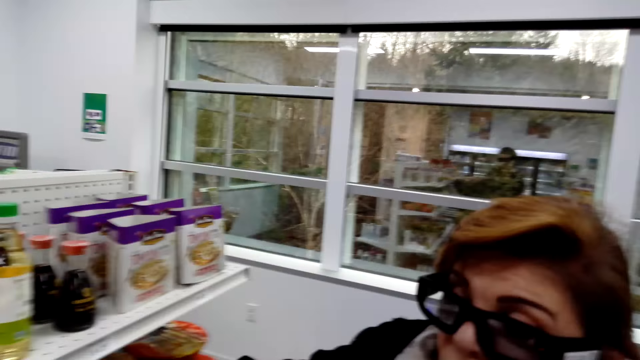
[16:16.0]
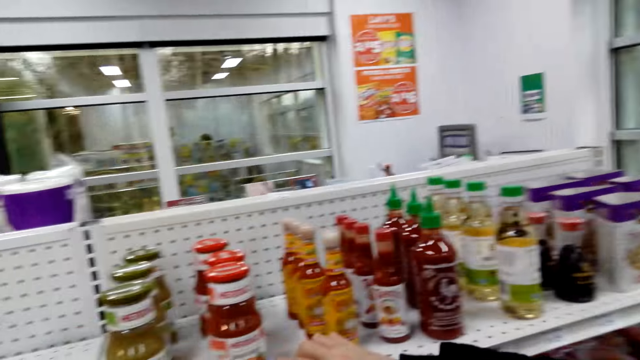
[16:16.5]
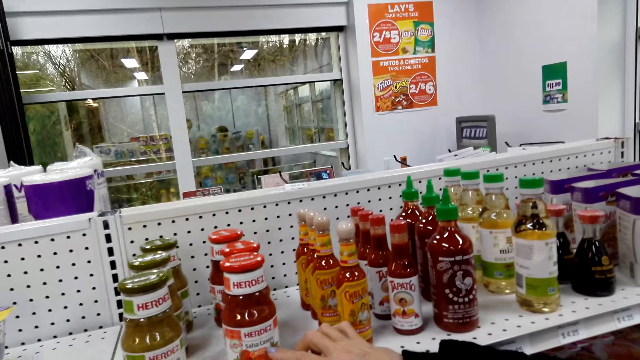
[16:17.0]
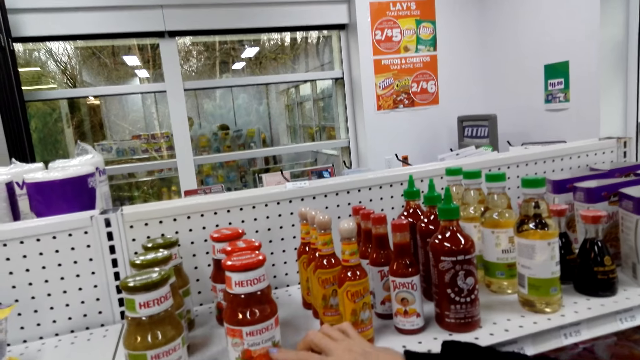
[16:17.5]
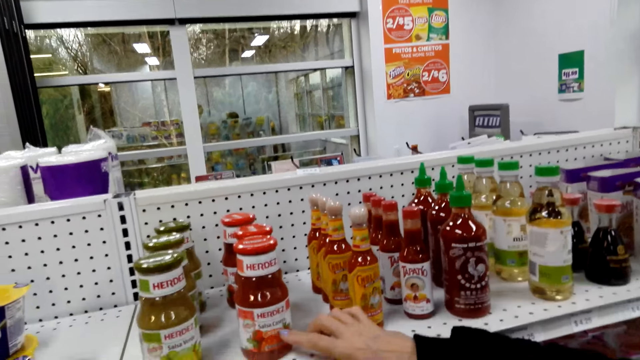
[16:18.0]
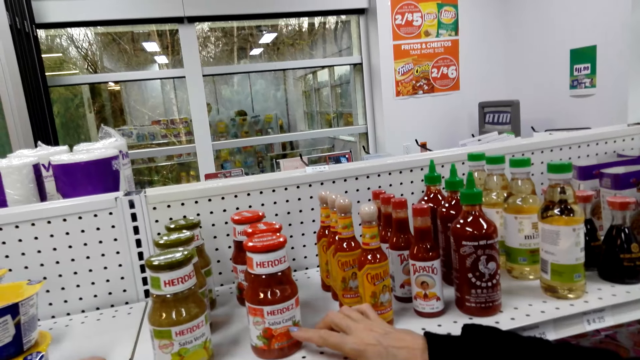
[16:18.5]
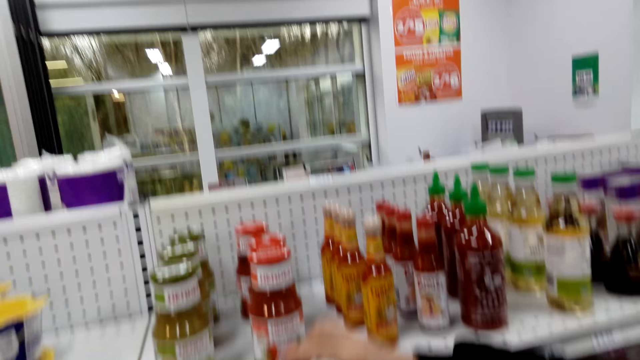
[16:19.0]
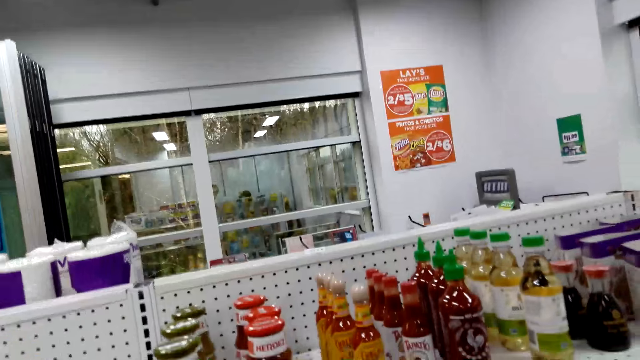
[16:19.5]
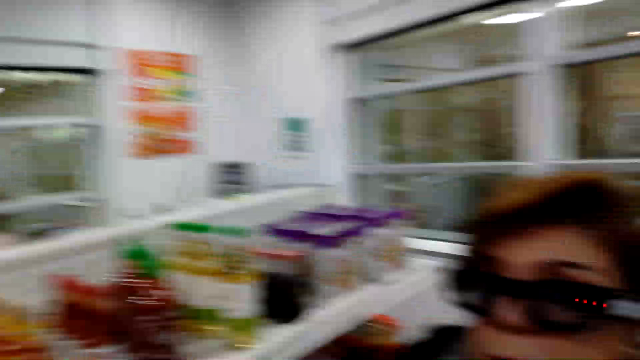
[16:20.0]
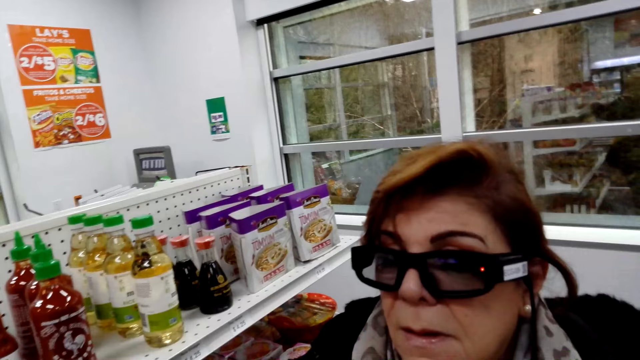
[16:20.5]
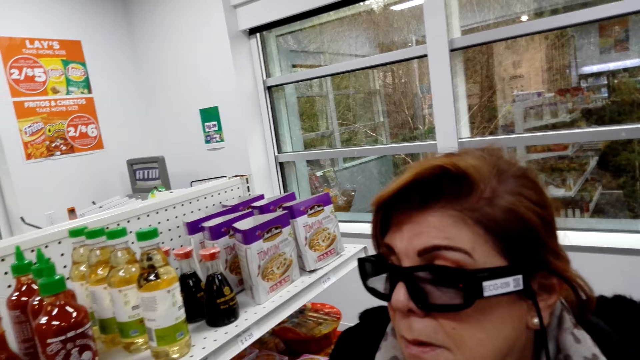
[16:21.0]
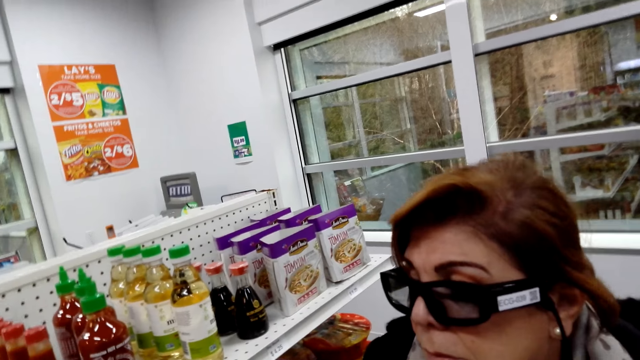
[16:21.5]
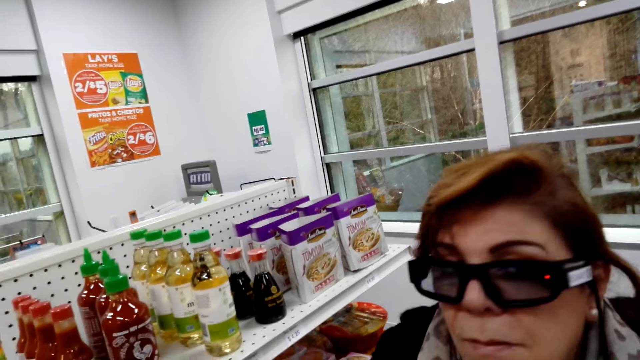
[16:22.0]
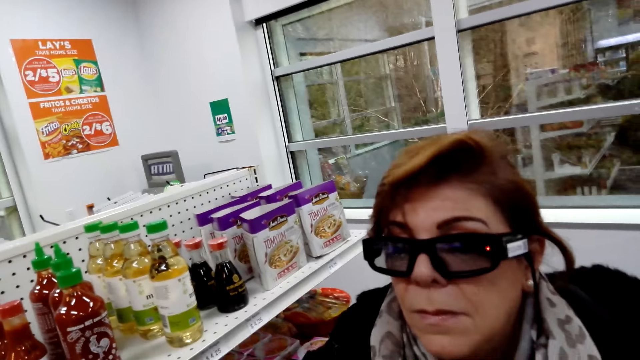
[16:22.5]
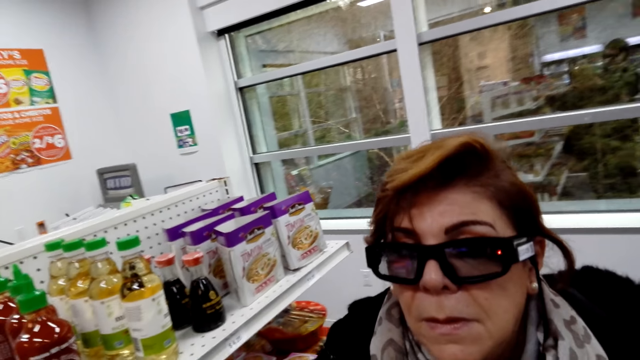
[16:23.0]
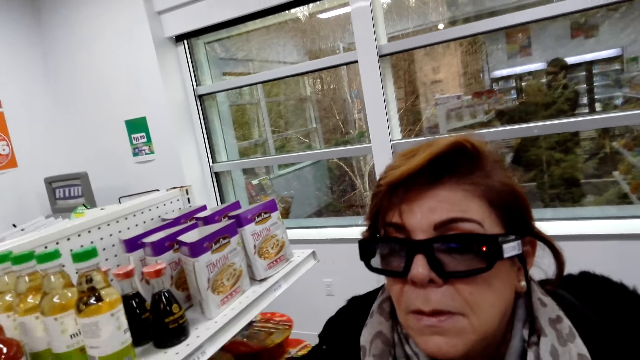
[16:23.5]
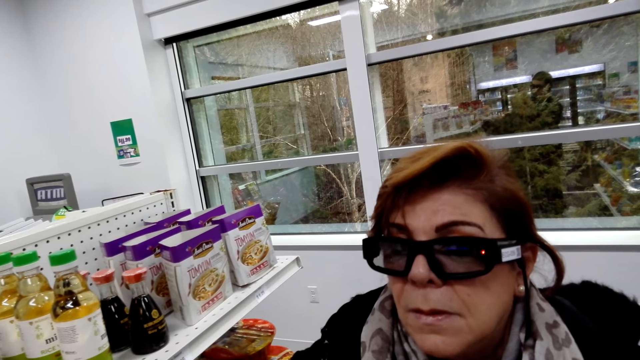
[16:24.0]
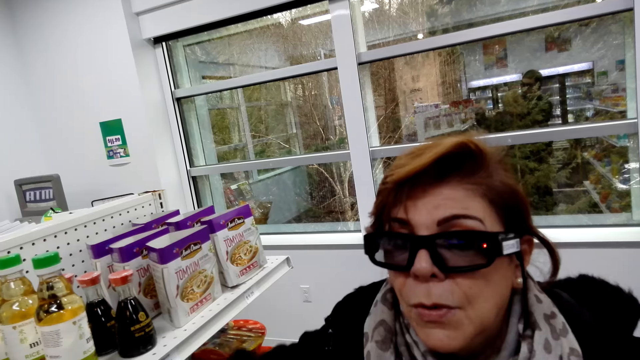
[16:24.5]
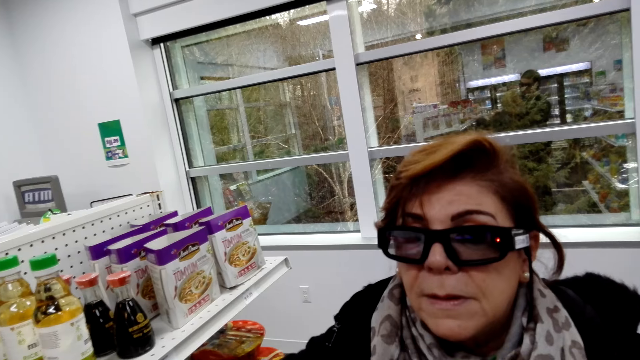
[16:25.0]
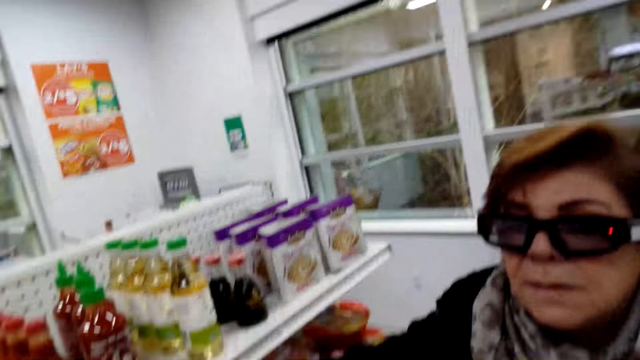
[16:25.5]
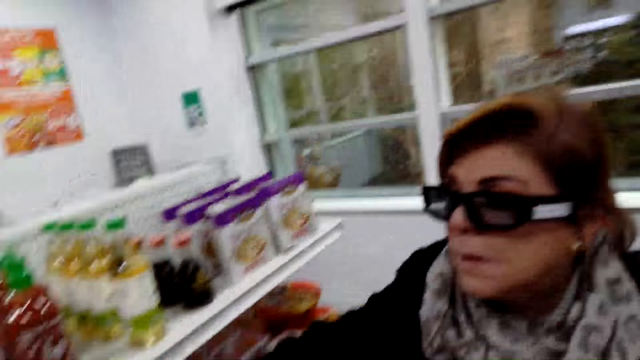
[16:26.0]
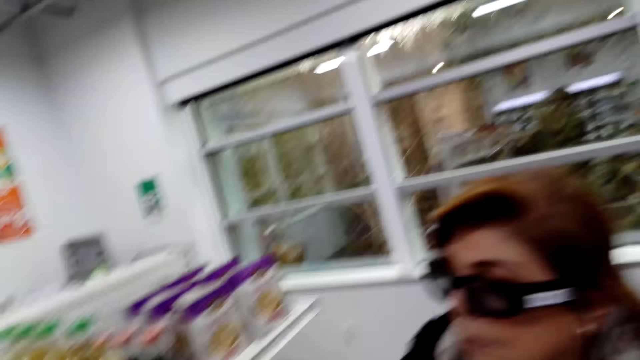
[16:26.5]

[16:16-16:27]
The camera wearer looks at a woman. They commune with the woman. The woman talks.

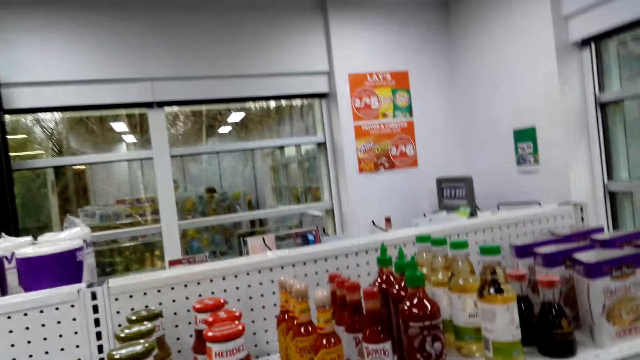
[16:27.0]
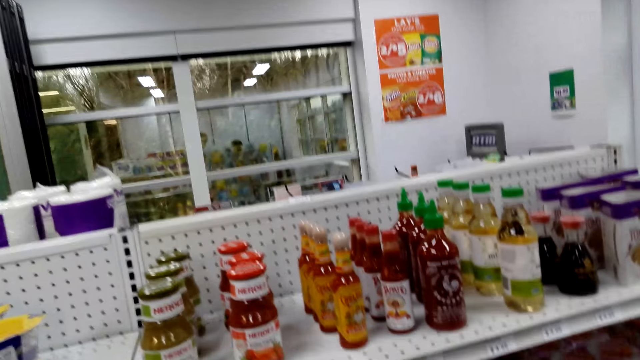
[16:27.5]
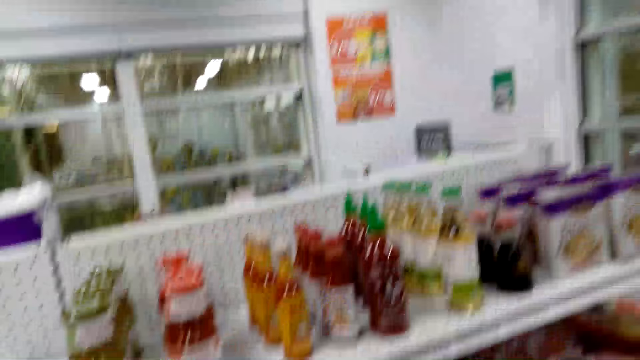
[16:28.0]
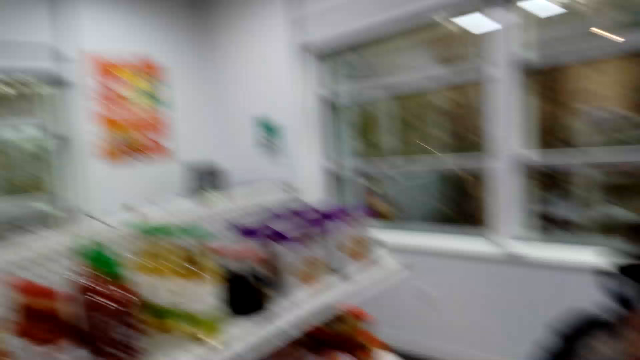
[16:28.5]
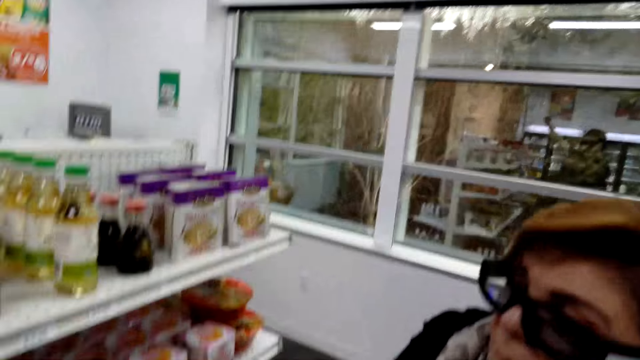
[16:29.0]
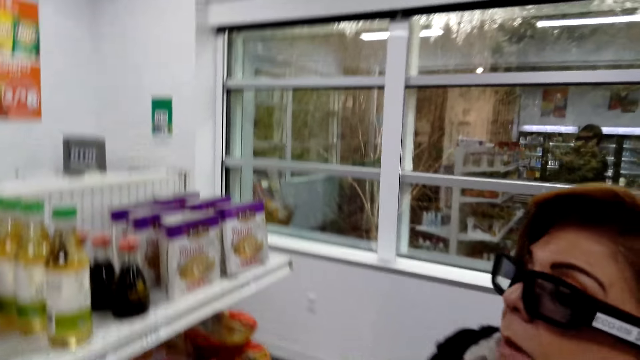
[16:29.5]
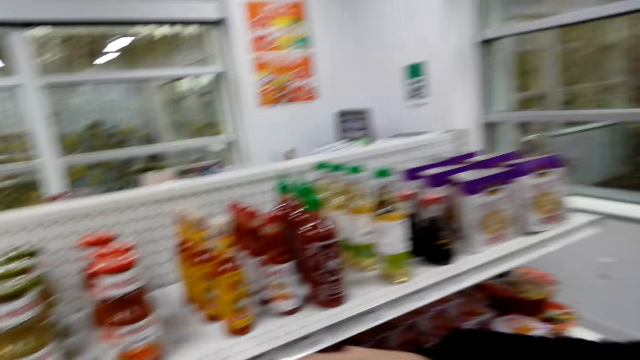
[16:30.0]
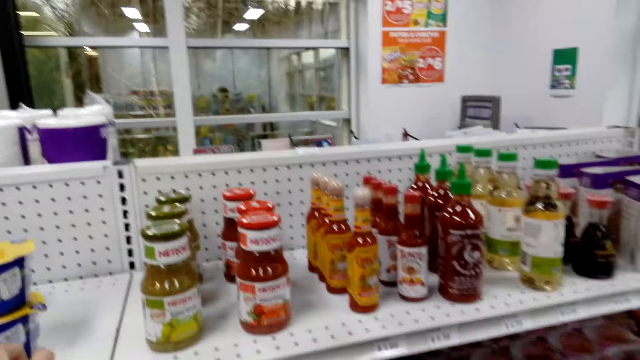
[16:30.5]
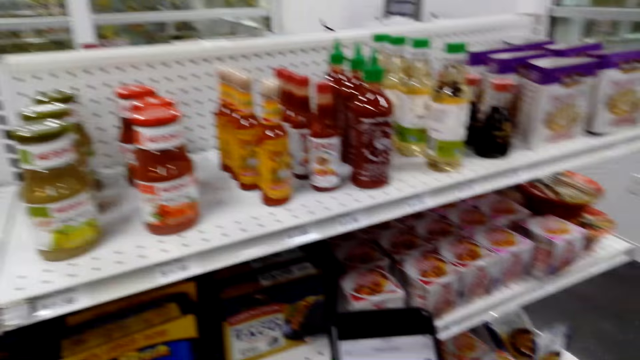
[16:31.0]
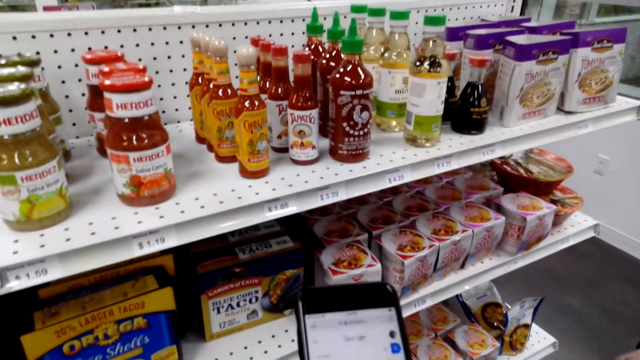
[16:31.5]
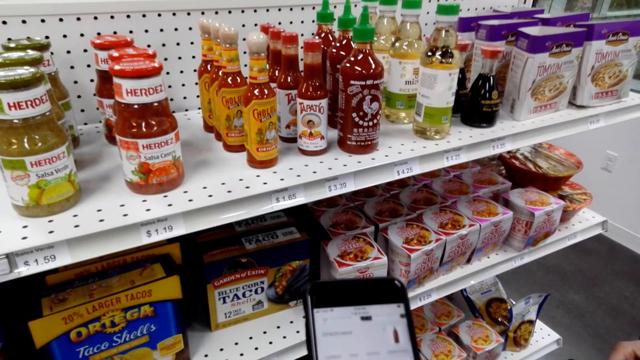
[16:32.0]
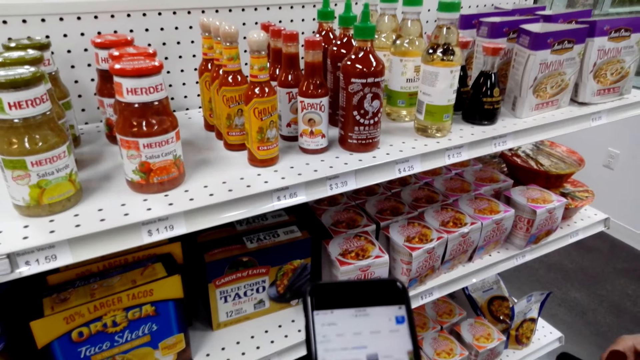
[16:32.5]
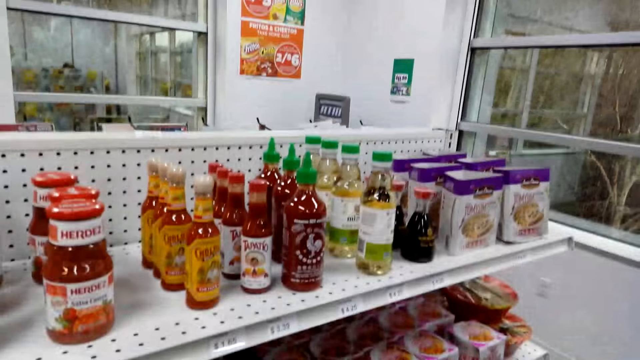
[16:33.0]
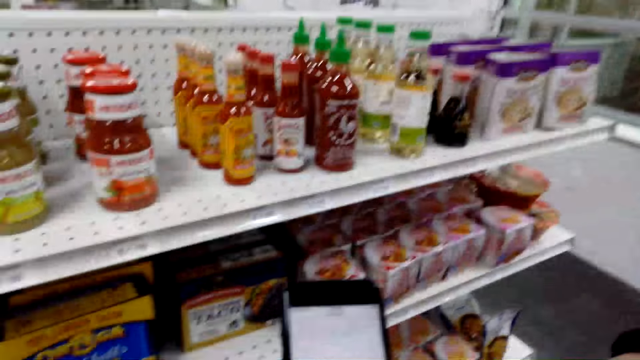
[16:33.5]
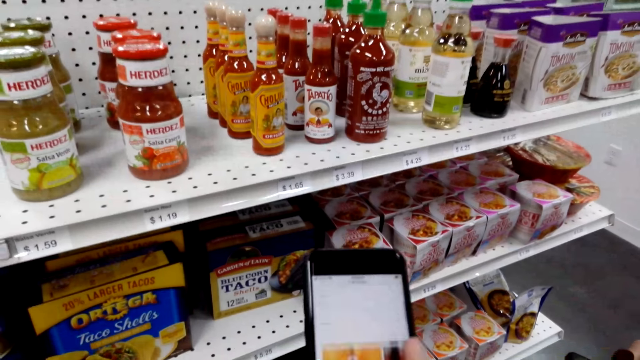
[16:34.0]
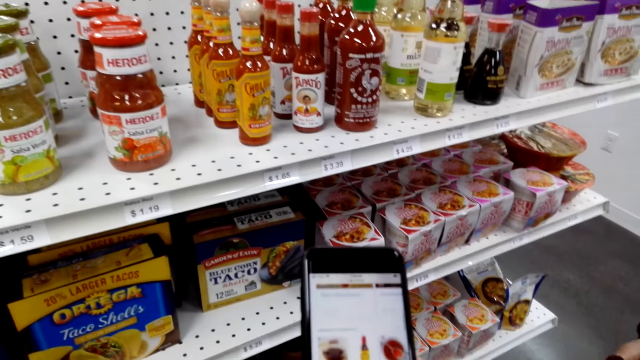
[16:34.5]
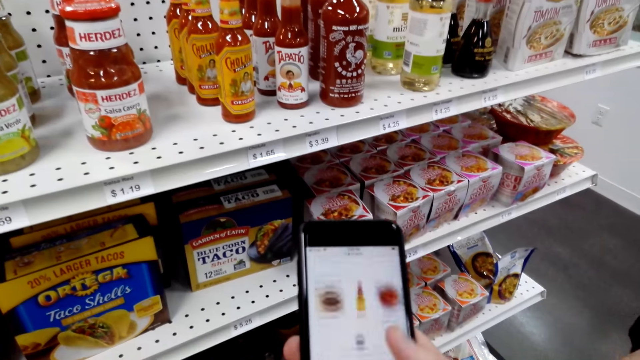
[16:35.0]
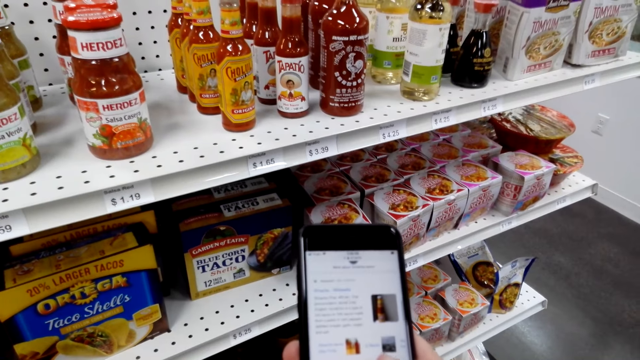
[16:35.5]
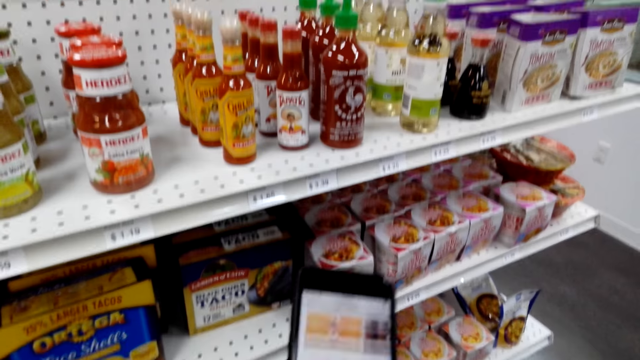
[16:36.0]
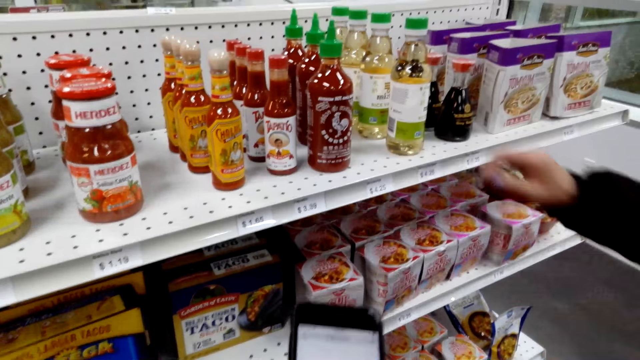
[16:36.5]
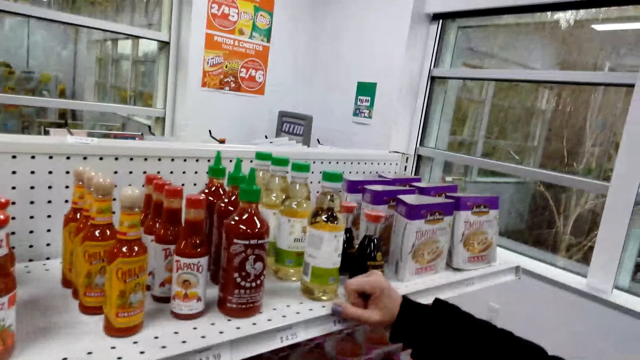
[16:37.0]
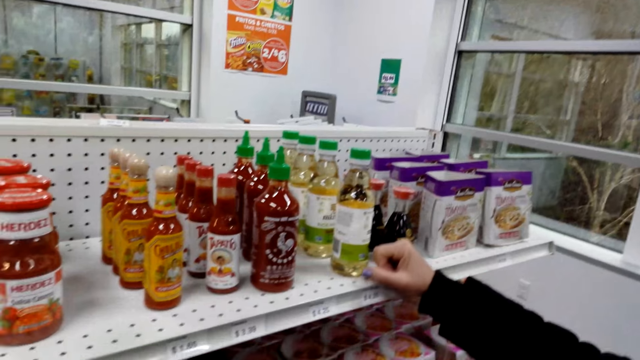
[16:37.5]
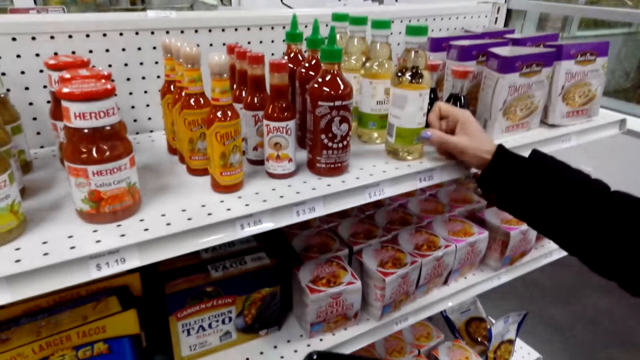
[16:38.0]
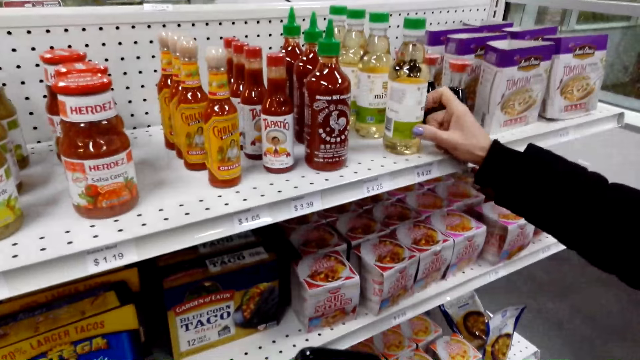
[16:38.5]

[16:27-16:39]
The camera wearer looks around. A woman talks. The camera wearer scrolls the phone. The woman puts a hand on the shelf and leans on the shelf.
